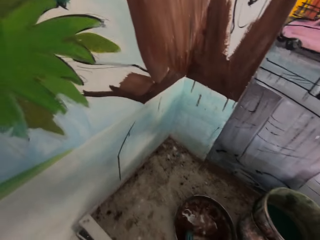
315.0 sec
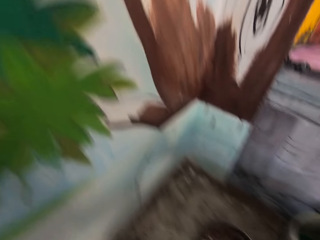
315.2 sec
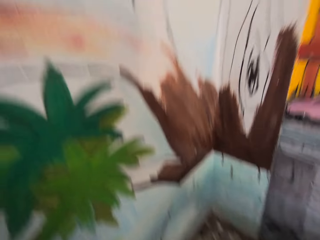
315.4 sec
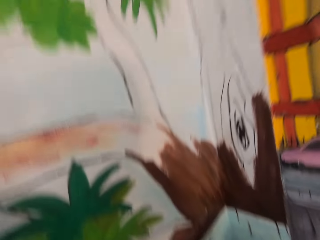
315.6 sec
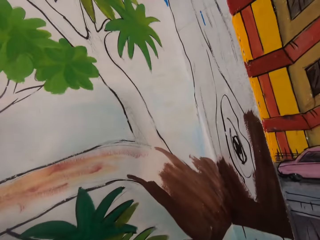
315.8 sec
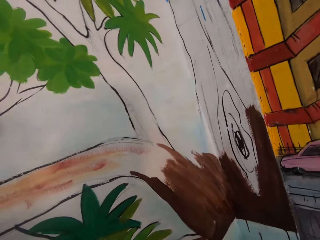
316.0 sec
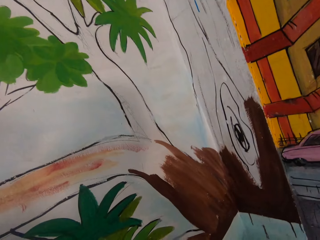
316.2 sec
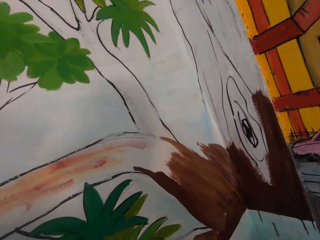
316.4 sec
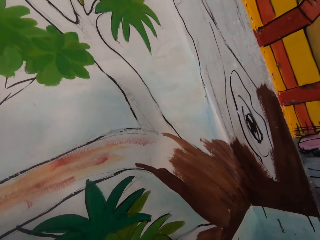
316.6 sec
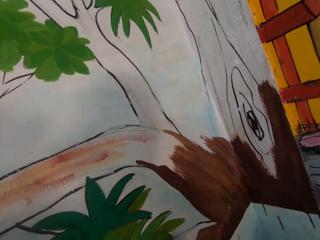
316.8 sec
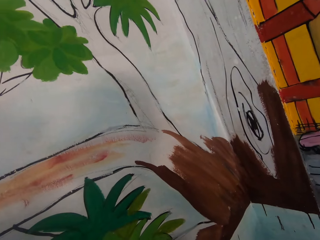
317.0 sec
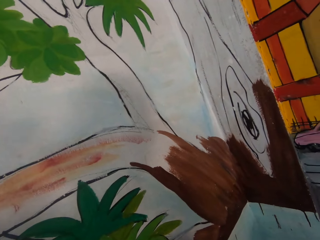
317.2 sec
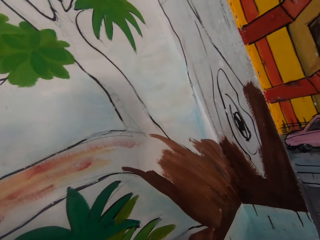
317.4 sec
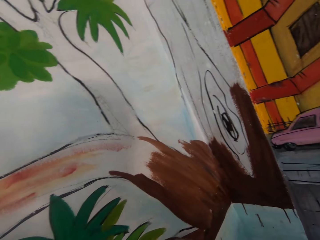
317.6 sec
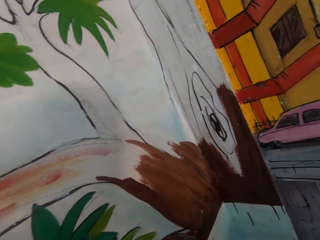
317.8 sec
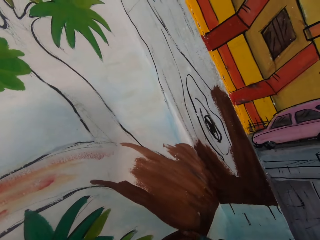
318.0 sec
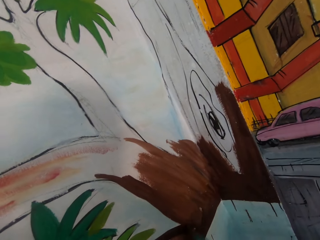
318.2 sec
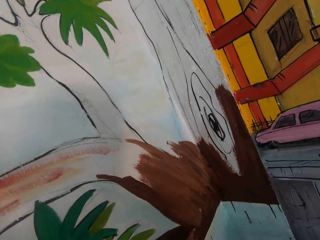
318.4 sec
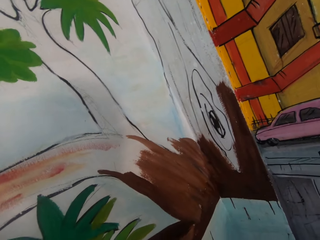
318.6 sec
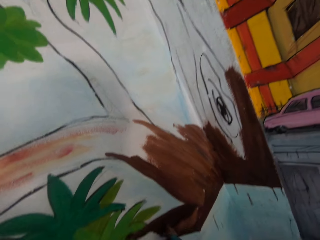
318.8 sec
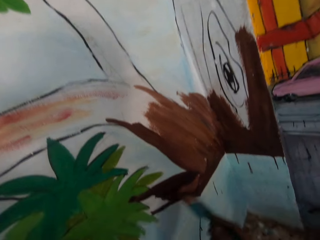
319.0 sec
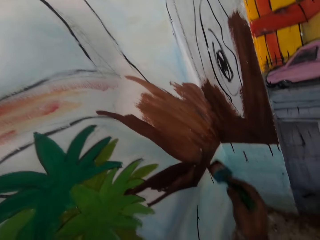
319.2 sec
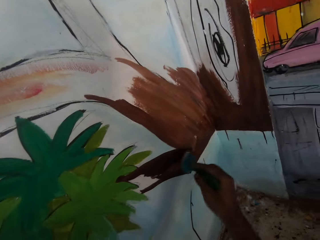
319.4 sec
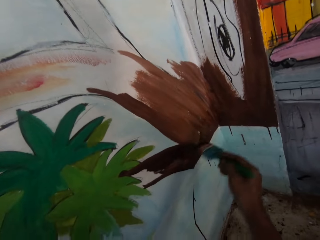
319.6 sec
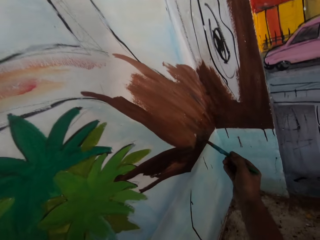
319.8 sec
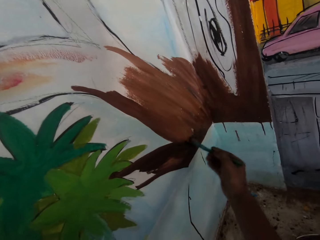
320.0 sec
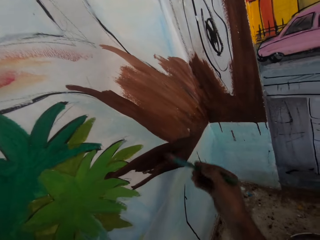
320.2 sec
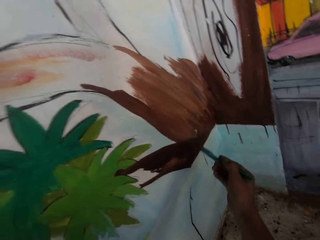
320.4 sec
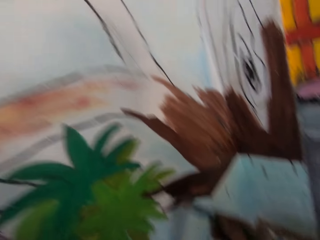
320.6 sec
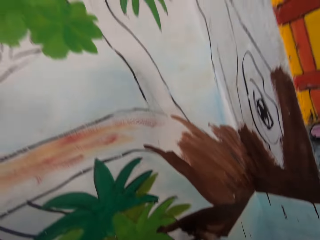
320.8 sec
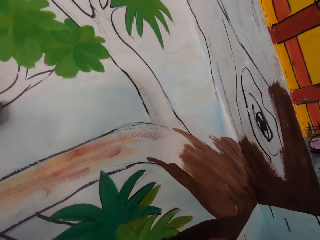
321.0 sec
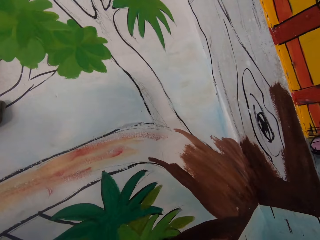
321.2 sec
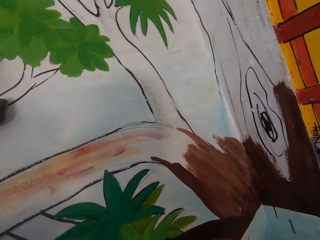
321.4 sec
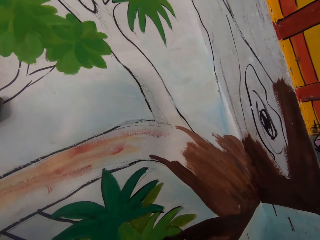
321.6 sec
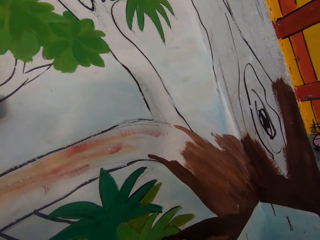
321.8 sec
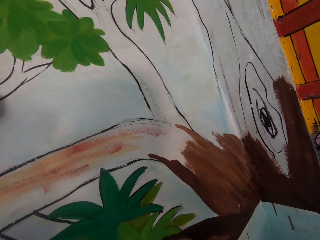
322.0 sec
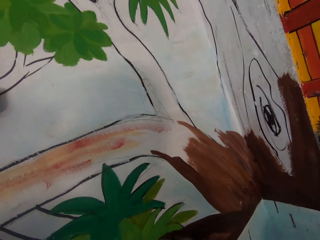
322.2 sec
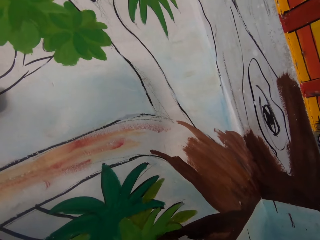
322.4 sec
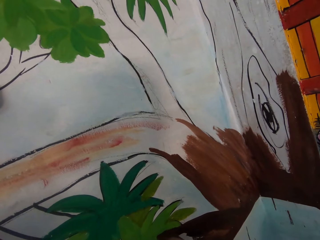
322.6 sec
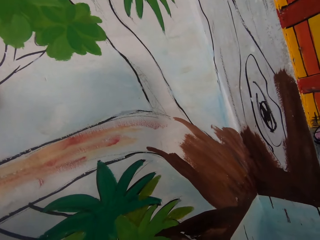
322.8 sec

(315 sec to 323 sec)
The camera wearer paints an image on a wall using a paintbrush.

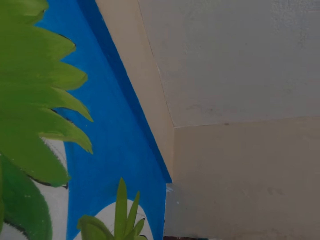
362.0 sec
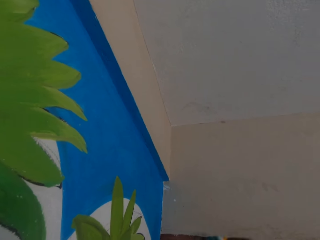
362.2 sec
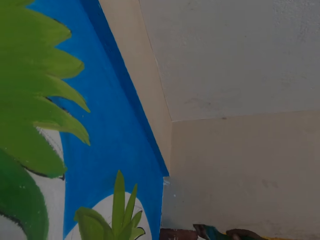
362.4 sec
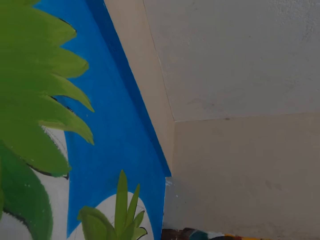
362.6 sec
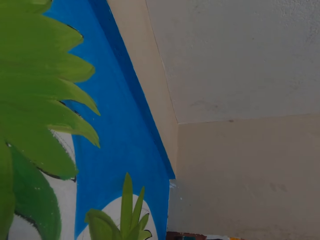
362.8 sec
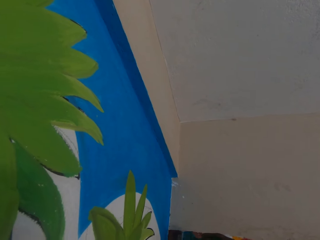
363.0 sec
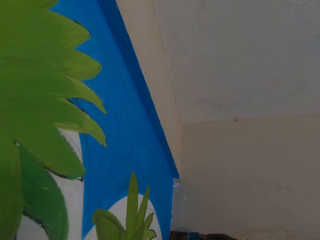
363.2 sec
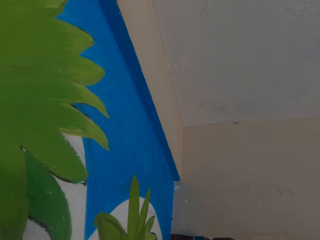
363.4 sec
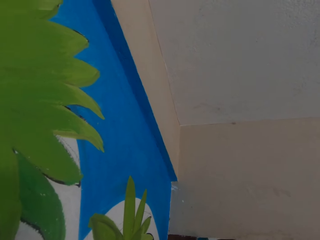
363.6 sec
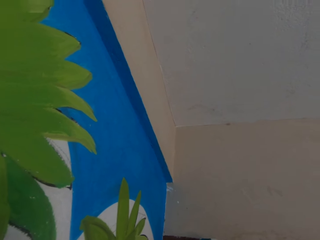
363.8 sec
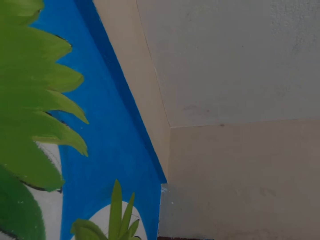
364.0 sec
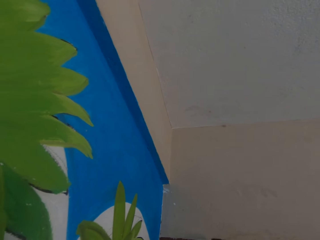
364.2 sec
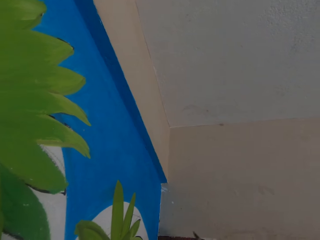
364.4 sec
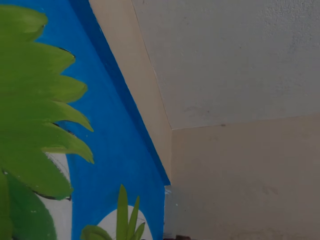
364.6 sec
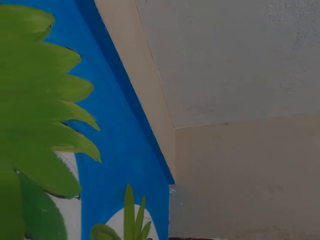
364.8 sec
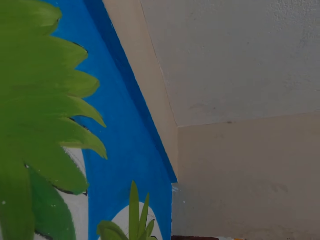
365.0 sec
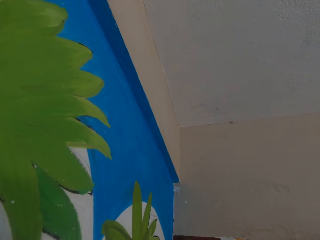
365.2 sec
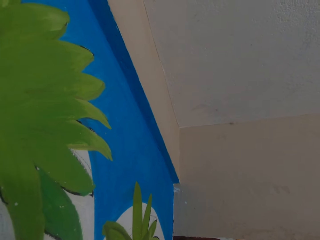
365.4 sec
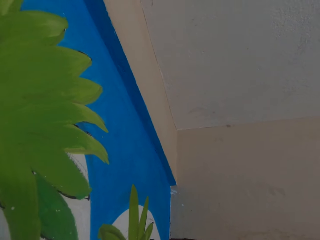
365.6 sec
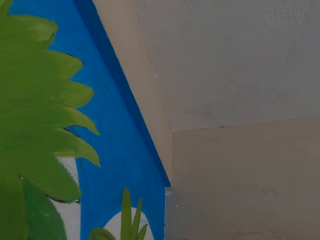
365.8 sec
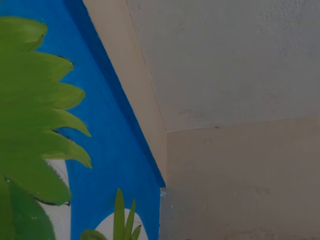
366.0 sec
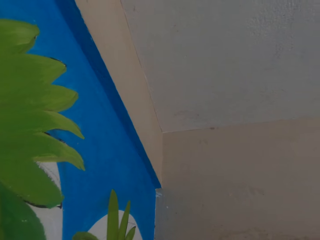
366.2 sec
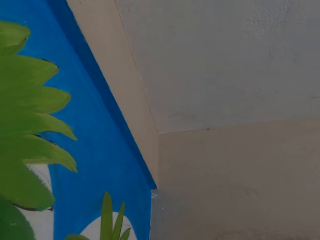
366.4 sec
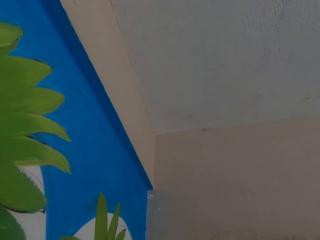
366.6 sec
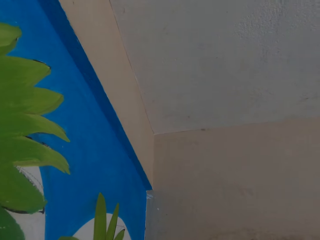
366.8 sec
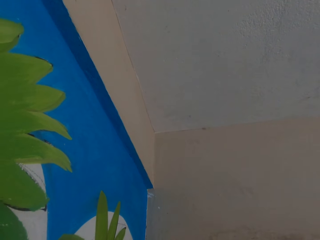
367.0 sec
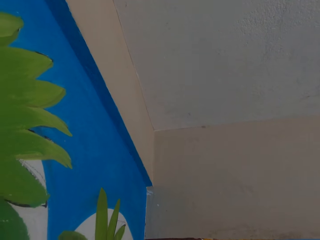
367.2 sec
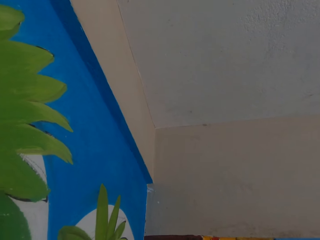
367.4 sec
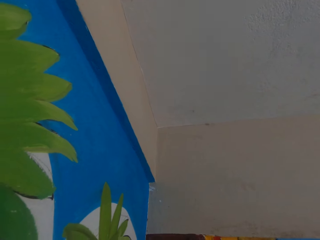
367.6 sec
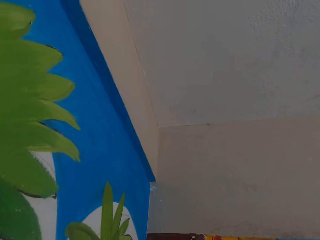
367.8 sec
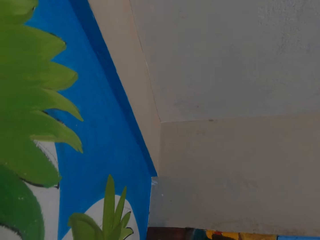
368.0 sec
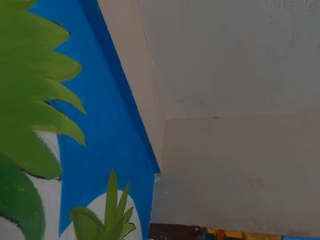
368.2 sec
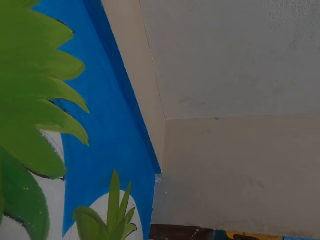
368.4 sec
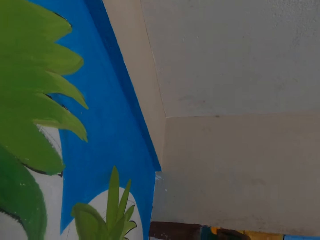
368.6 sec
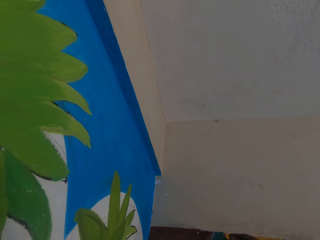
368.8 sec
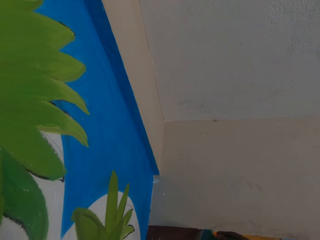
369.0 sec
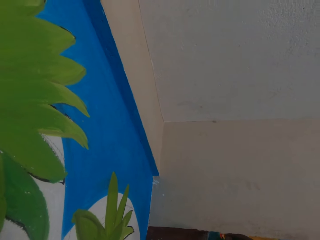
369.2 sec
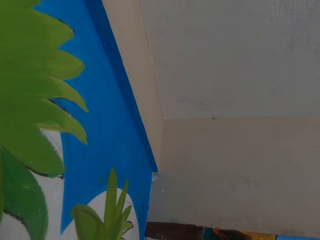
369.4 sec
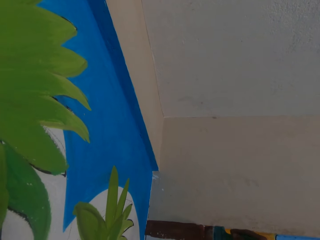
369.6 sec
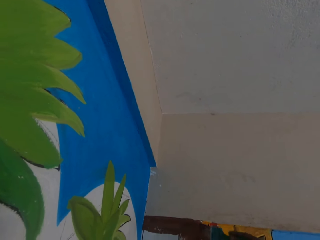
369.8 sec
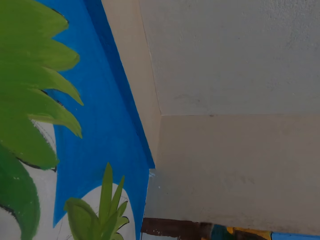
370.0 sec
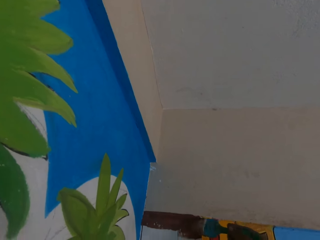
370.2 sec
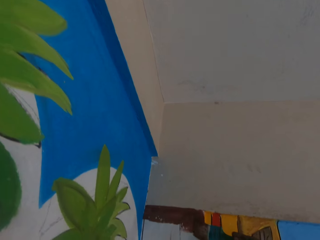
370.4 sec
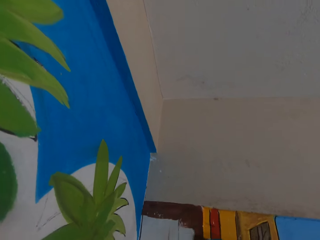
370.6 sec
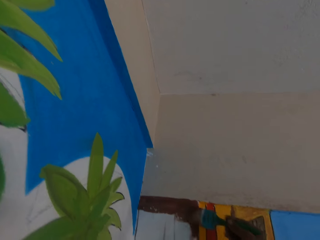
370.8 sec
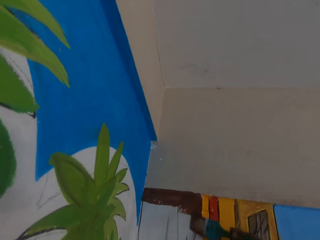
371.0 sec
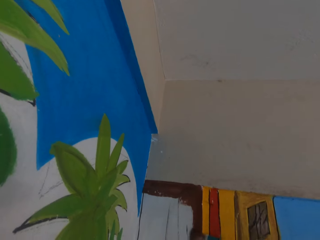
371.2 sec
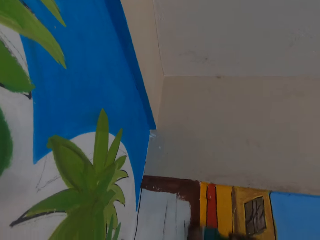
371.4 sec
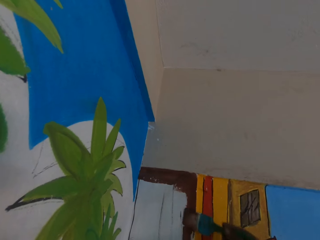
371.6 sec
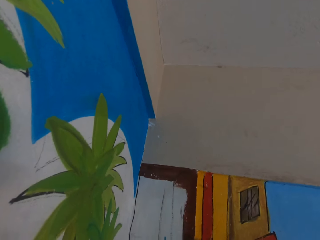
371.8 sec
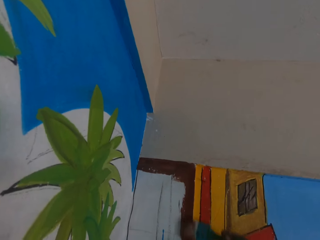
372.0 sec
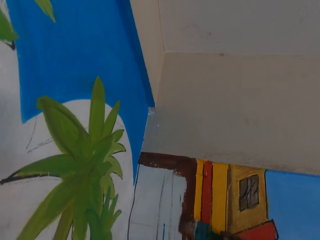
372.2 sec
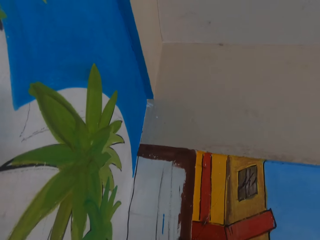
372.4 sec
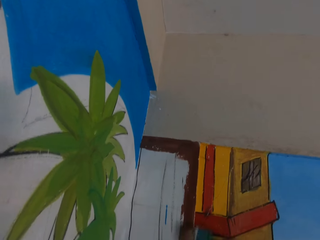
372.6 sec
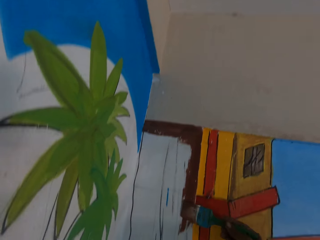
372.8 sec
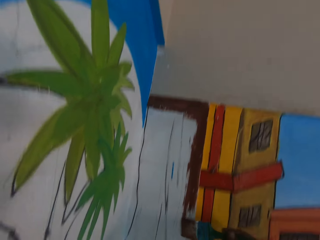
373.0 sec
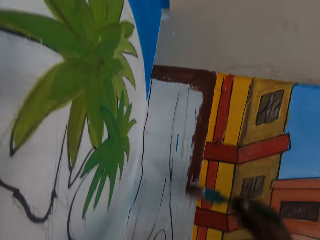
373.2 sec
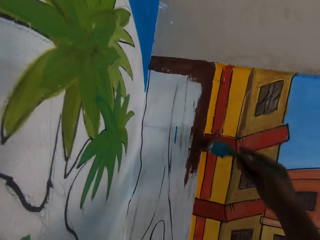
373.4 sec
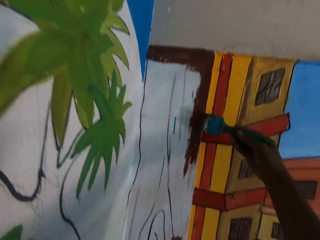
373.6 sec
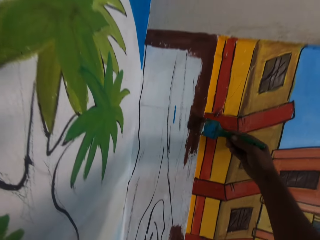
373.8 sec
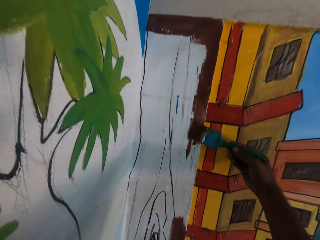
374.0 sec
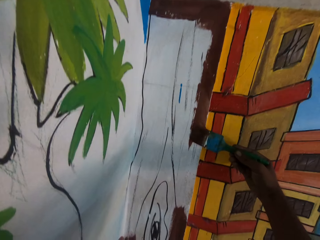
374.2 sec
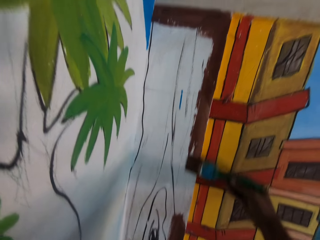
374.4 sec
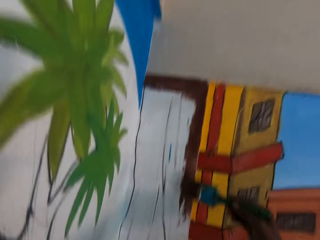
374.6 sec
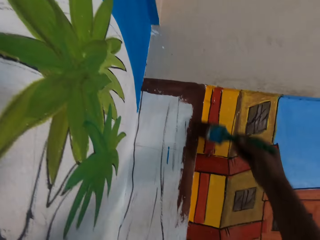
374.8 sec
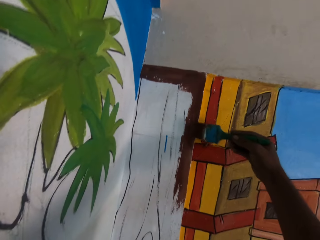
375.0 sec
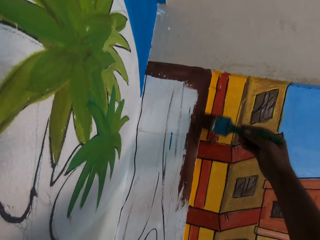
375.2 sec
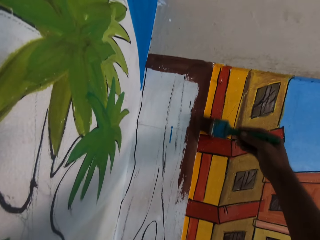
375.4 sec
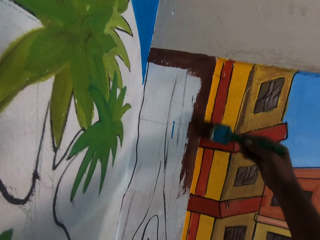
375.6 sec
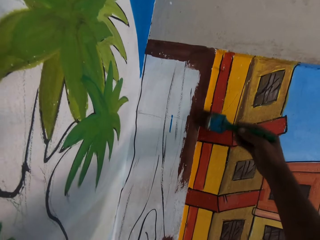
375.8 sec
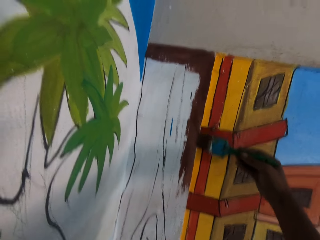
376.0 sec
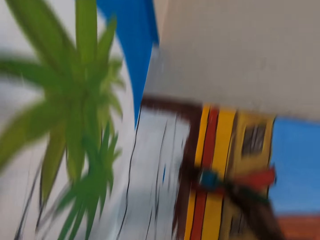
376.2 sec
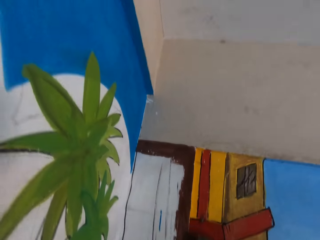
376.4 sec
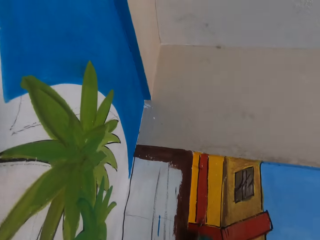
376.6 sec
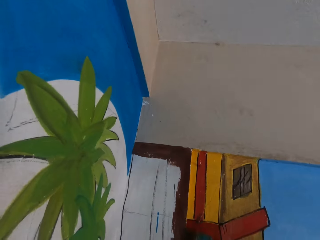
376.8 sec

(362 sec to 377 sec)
The camera wearer paints an image on a wall using a paintbrush.
